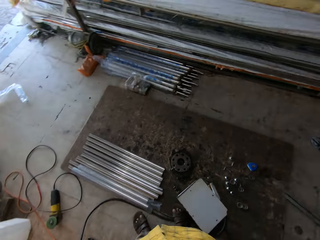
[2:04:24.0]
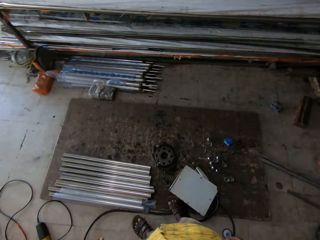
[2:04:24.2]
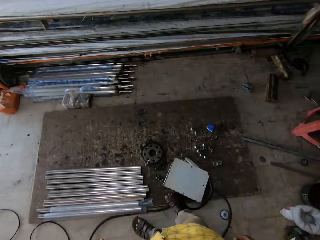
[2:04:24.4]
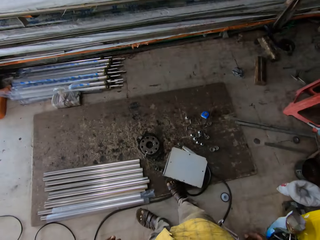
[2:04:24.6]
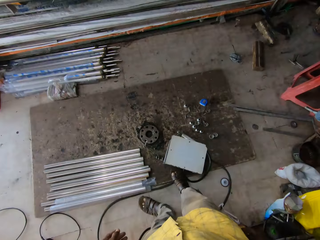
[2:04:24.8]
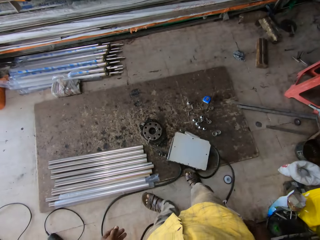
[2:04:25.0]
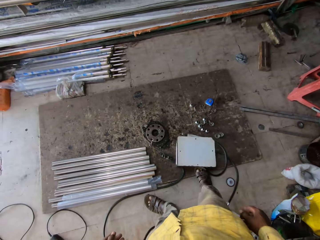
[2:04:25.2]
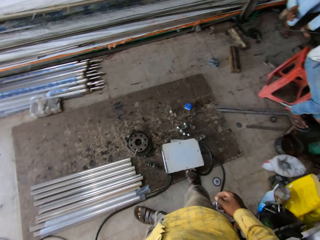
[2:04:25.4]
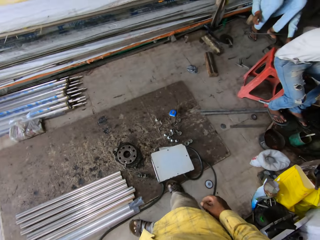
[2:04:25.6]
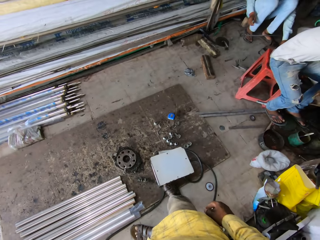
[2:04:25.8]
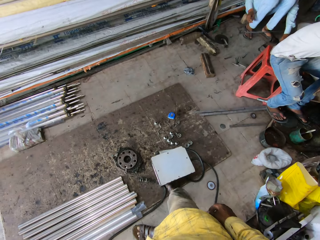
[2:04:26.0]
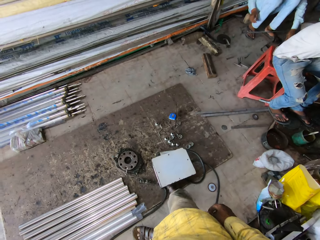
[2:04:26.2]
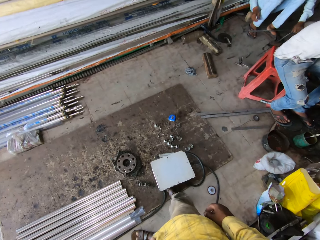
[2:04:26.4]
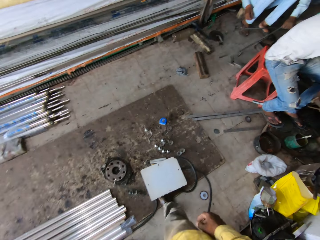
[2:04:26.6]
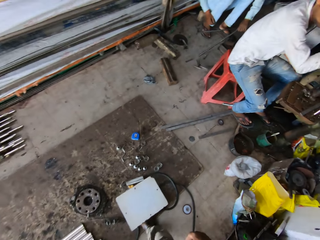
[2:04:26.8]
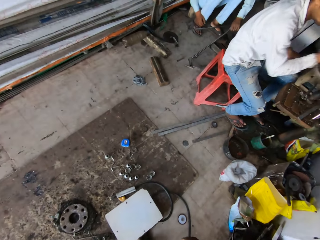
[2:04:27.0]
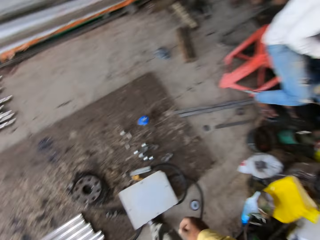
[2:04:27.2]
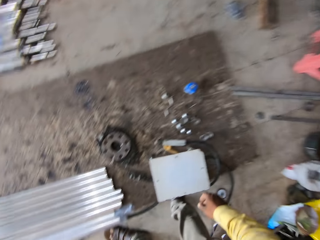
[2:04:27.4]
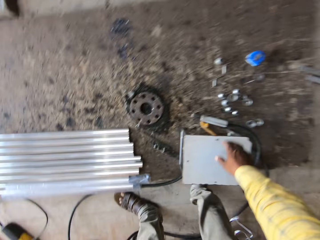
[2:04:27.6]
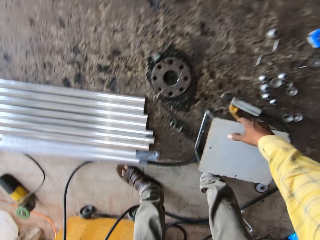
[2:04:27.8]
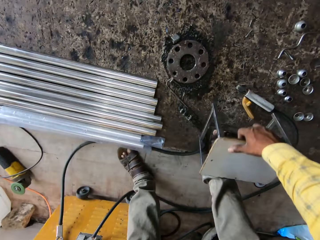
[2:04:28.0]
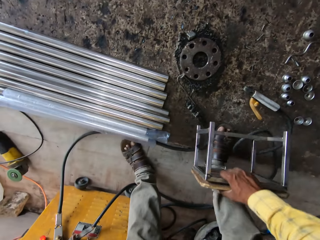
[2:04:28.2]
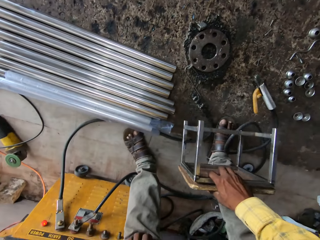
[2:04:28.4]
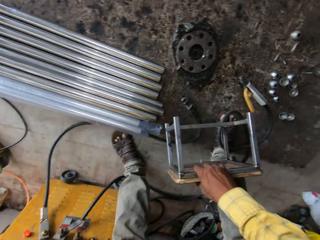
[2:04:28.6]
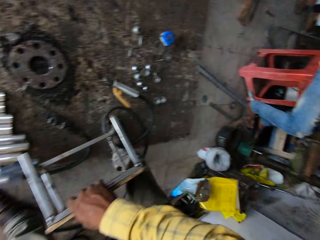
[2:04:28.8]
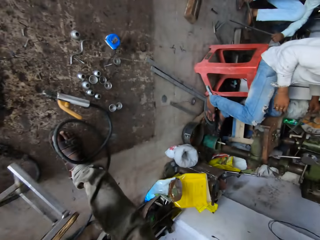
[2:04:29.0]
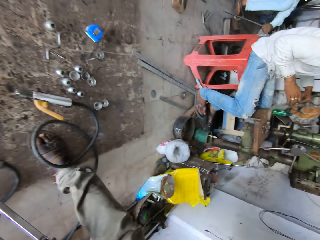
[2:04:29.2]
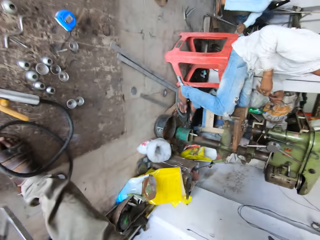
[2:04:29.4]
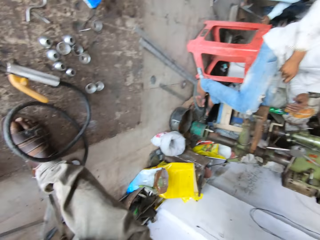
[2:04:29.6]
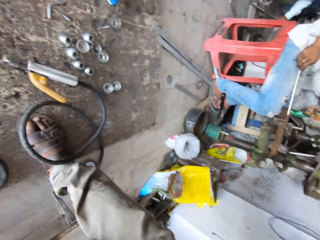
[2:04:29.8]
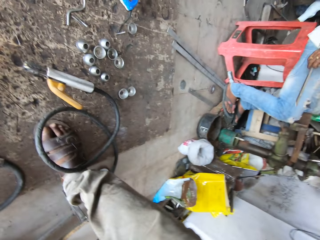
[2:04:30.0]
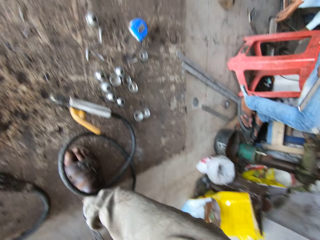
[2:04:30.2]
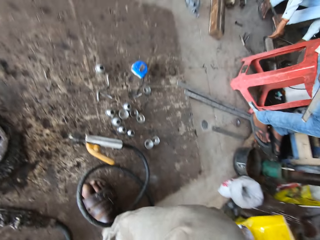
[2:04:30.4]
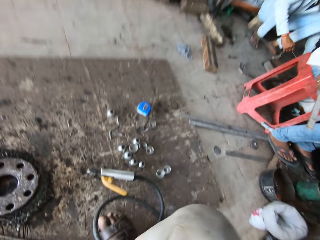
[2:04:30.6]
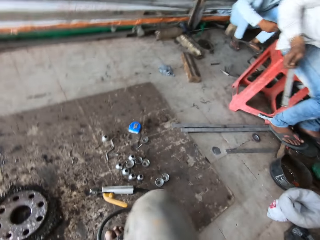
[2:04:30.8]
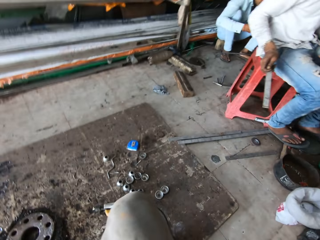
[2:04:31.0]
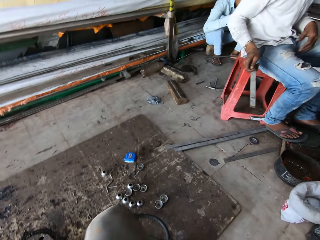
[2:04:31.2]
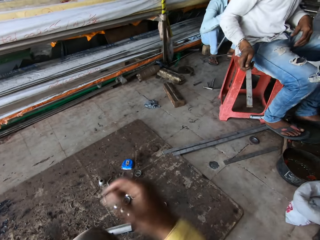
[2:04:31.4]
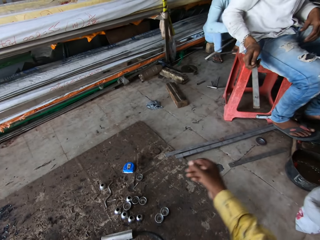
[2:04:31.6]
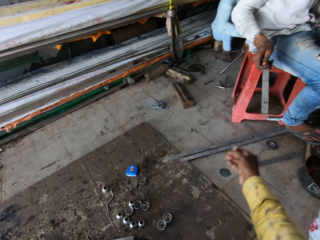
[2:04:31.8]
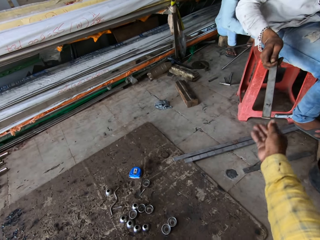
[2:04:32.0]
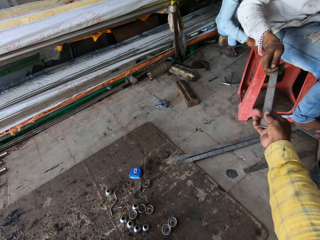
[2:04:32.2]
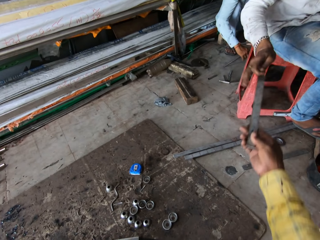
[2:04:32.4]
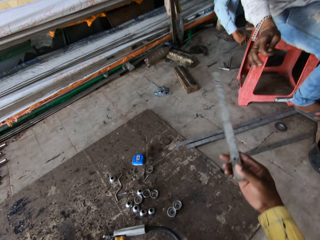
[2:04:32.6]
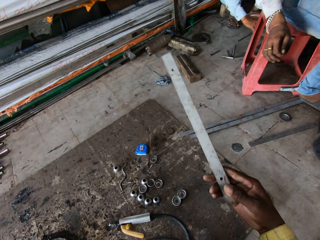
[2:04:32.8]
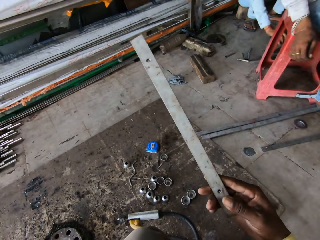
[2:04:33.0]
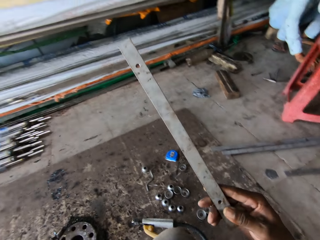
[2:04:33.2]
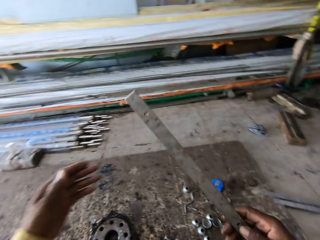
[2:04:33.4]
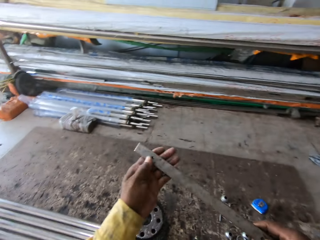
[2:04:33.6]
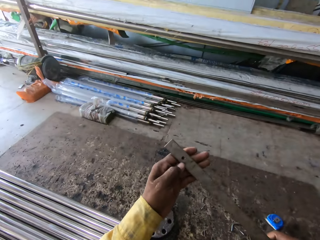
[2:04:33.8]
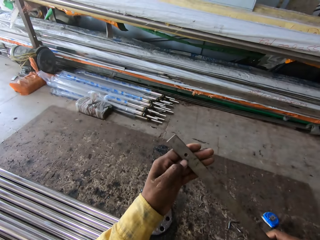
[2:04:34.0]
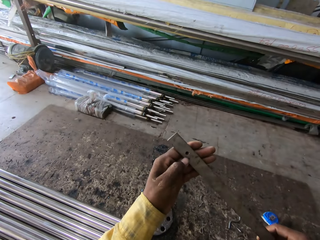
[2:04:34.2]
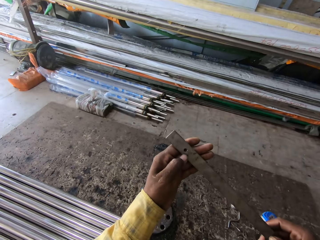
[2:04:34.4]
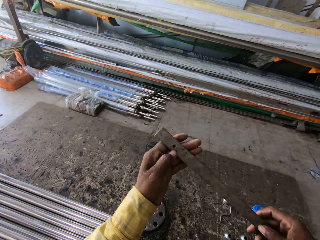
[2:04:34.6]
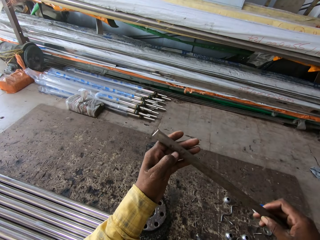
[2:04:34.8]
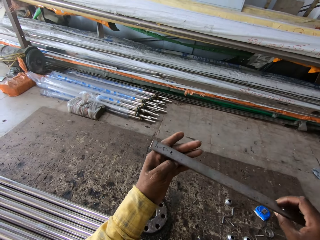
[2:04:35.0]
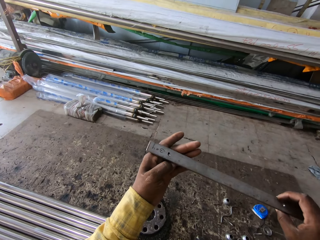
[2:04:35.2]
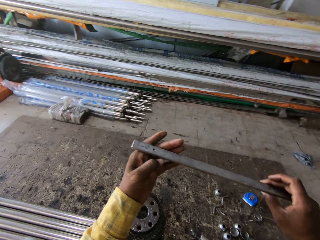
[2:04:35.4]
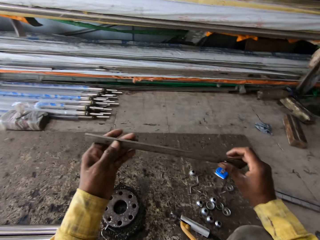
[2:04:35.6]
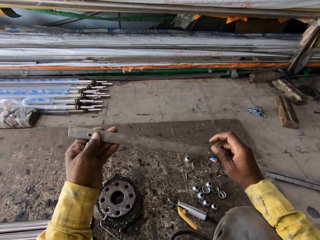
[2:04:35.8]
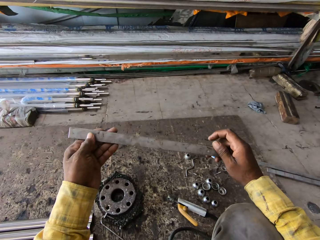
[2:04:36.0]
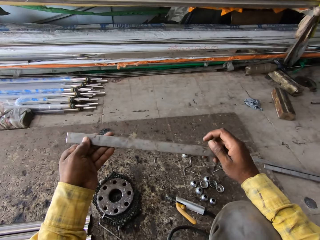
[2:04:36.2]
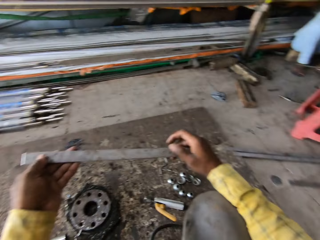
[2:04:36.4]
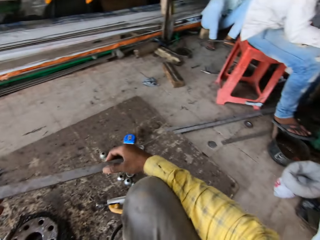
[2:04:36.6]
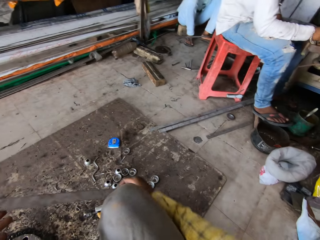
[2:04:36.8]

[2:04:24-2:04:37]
The camera wearer adjusts a chair with the right leg. They pick the chair from the working board with the right hand, place the chair on the ground floor with the right hand, and sit on the chair. They pick a metal rod from a man. They hold the metal rod with both hands. They support the metal rod with the left hand.

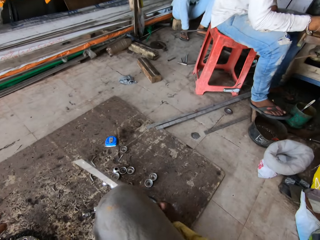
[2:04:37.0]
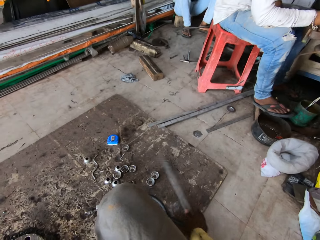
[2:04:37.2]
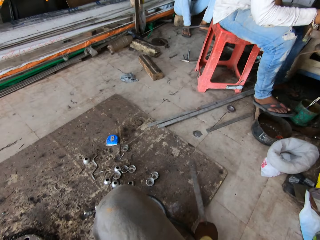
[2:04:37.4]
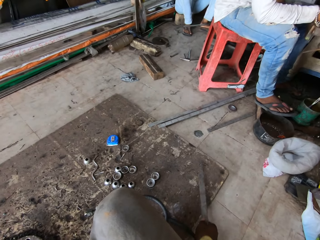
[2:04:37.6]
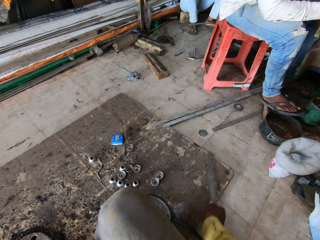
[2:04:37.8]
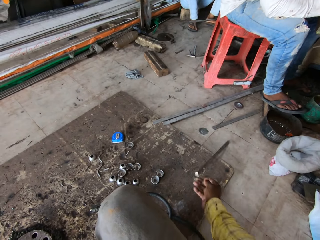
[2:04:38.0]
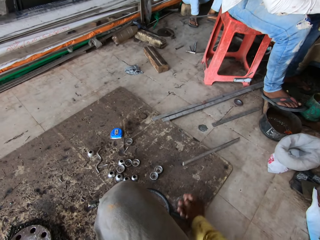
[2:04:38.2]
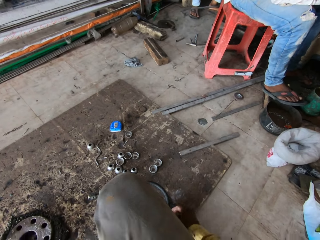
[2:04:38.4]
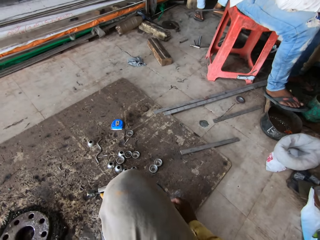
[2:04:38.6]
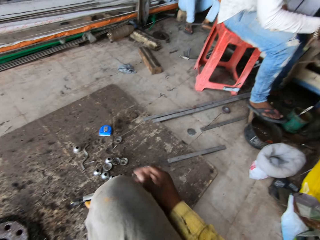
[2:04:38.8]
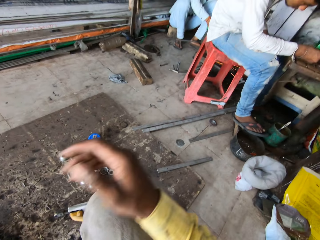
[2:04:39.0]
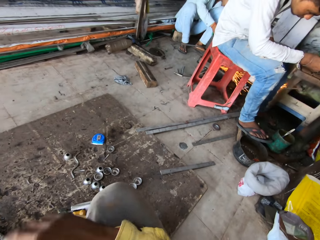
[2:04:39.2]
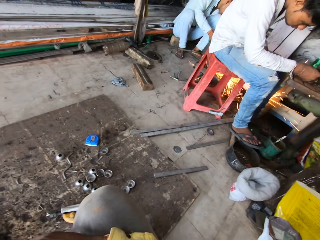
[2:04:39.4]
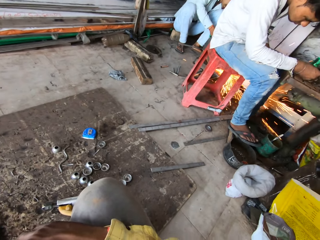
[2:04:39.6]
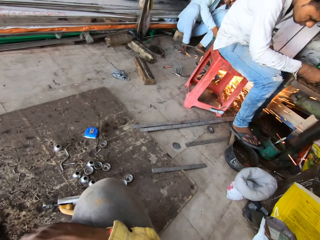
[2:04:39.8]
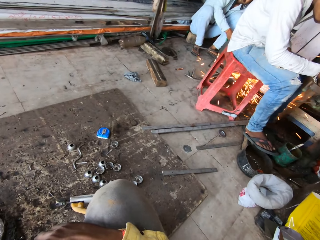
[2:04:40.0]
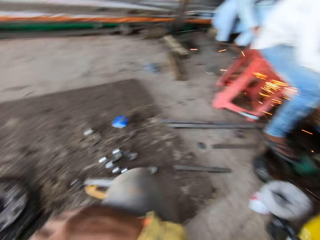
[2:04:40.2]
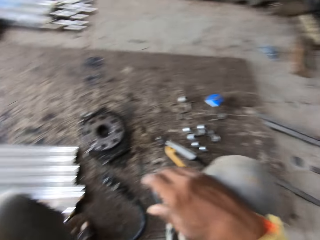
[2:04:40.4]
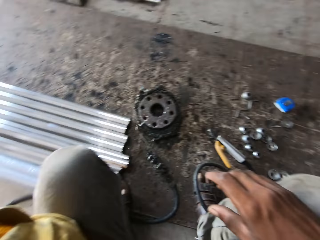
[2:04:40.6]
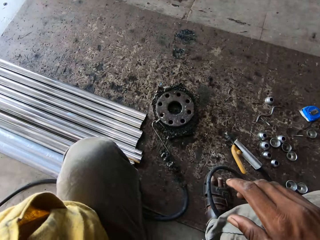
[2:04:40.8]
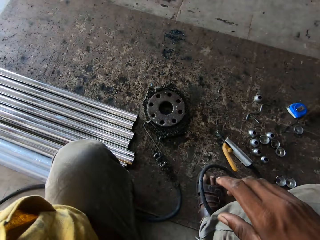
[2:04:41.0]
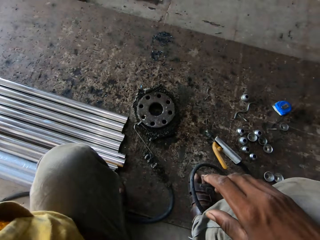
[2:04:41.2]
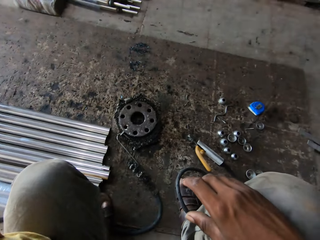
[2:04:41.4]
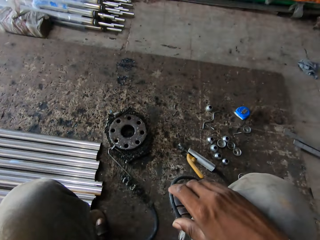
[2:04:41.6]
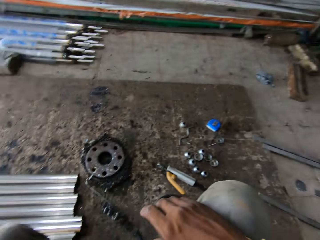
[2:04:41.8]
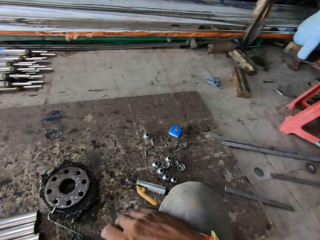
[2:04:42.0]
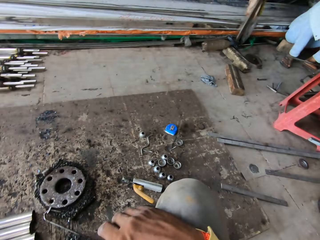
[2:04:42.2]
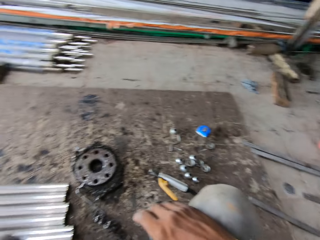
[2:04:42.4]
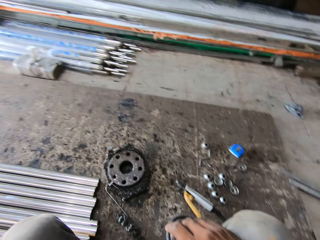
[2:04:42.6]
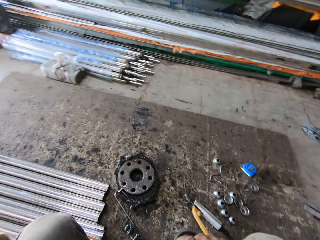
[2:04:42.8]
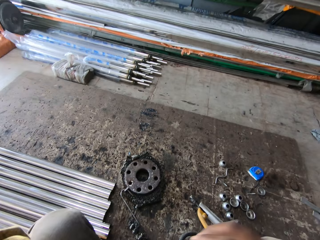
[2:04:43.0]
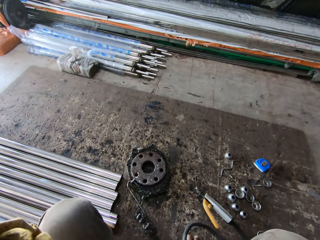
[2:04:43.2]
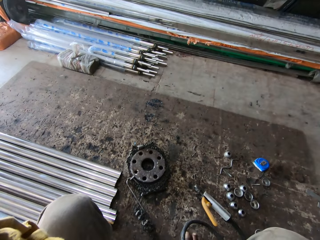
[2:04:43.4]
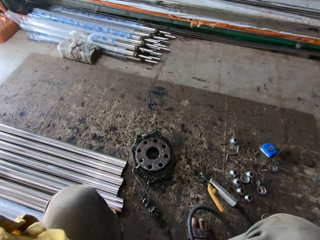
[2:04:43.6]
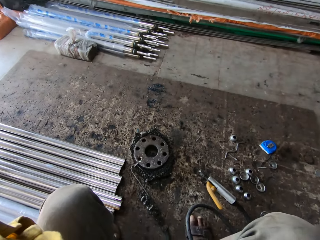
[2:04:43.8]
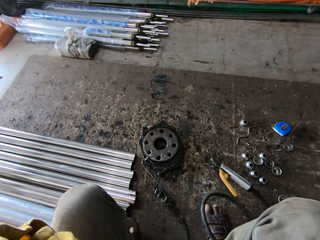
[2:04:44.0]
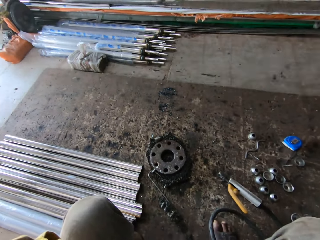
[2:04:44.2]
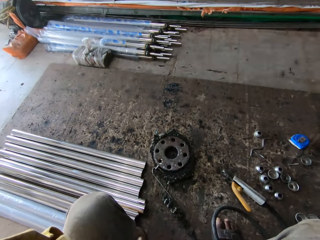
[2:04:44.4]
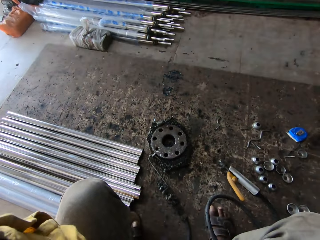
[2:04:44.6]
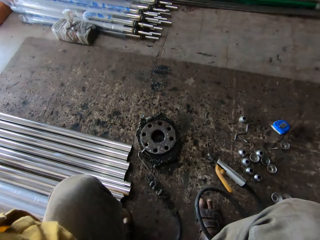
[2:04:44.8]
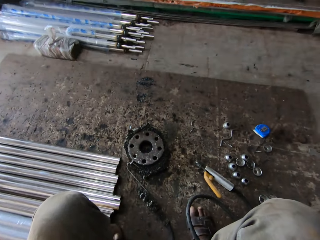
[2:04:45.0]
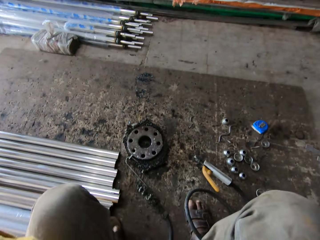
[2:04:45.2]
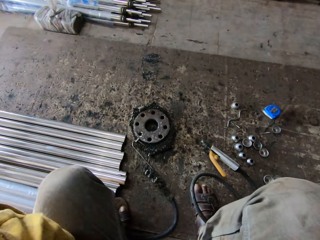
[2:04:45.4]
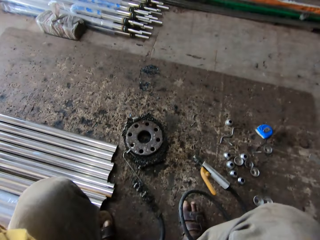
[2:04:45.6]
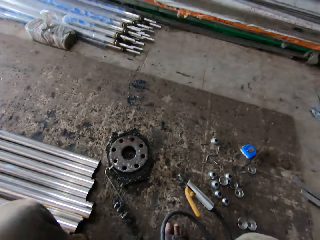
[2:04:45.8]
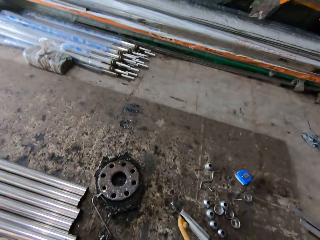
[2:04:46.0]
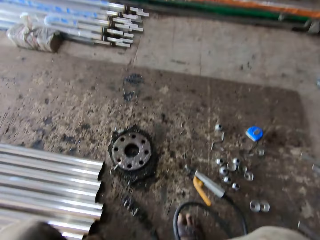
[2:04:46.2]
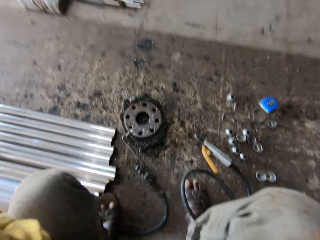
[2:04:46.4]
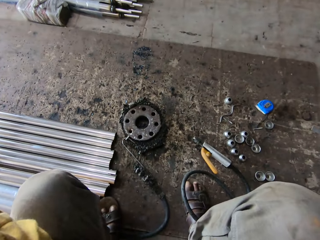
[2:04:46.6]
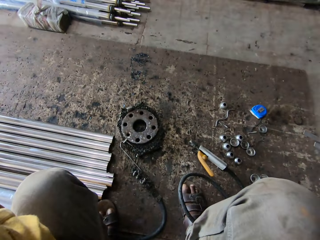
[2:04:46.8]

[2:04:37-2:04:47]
The camera wearer throws the metal rod down. They place the metal rod on the working board. A man cuts the metal rod with a grinder.
